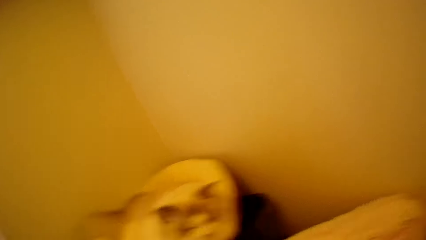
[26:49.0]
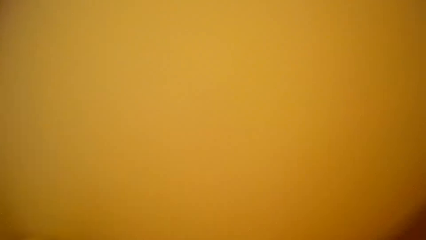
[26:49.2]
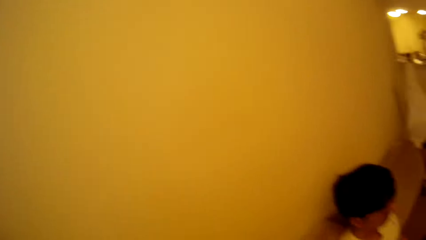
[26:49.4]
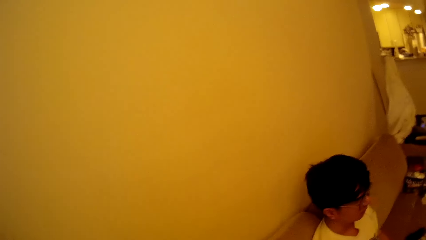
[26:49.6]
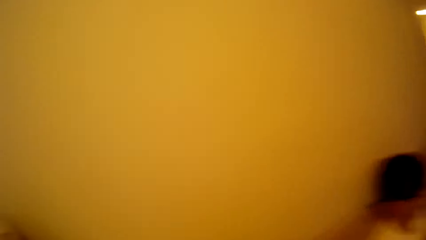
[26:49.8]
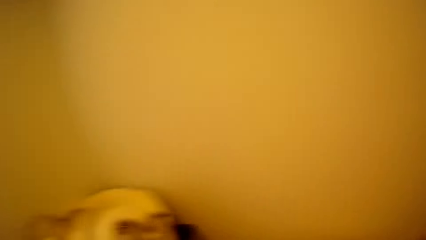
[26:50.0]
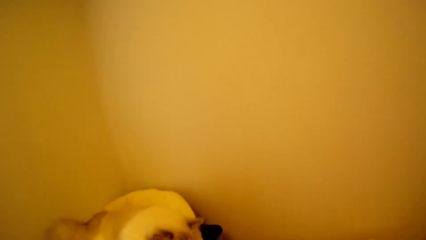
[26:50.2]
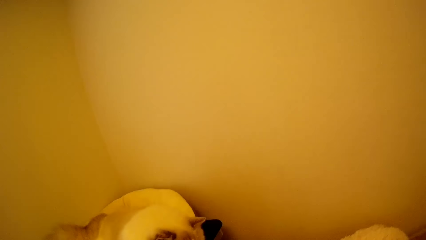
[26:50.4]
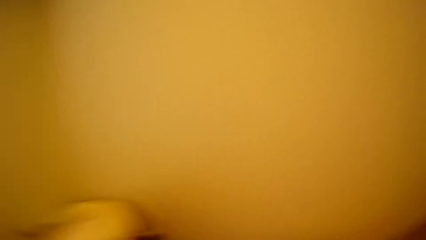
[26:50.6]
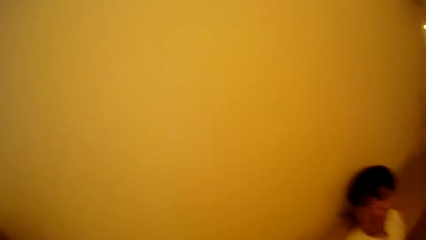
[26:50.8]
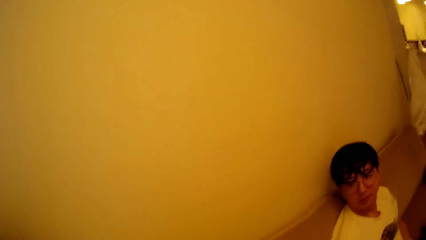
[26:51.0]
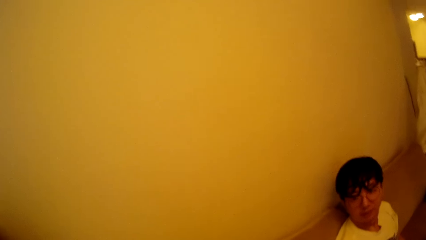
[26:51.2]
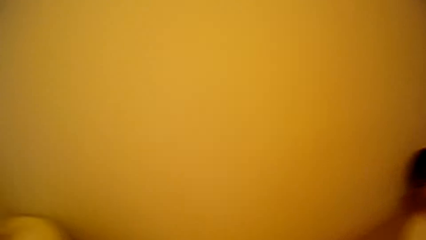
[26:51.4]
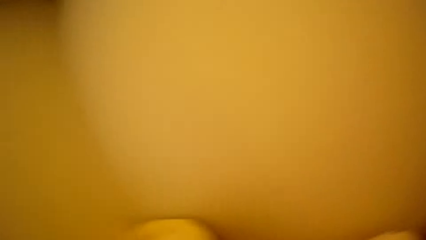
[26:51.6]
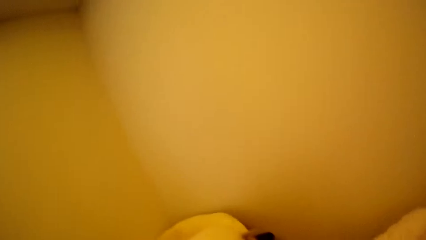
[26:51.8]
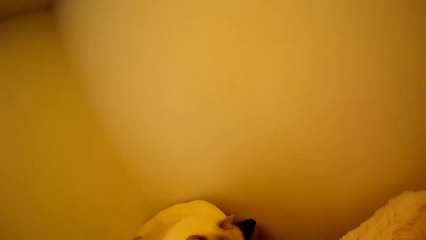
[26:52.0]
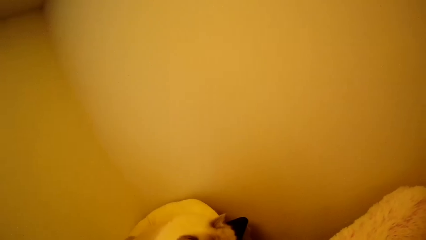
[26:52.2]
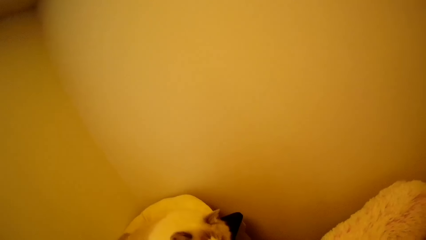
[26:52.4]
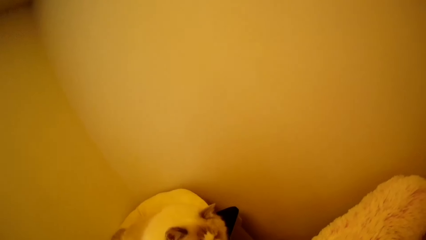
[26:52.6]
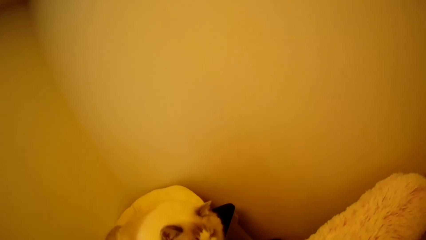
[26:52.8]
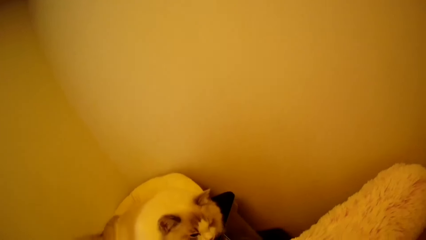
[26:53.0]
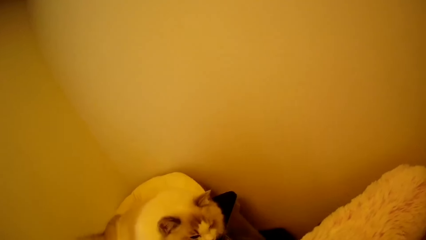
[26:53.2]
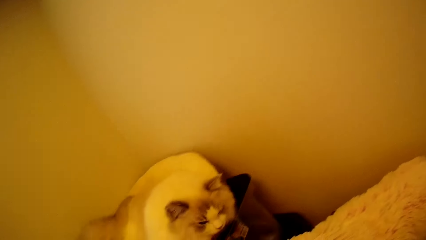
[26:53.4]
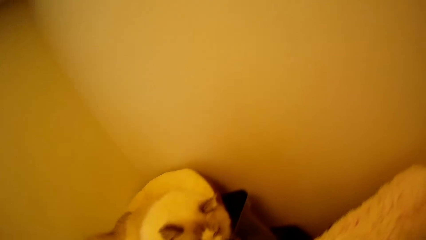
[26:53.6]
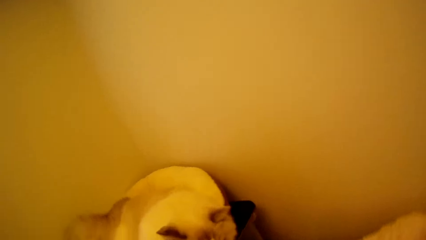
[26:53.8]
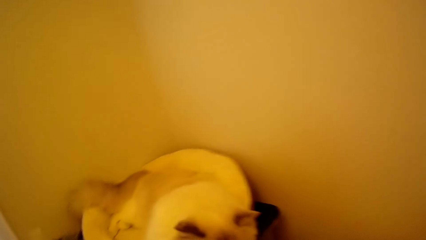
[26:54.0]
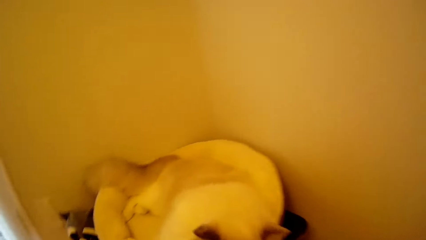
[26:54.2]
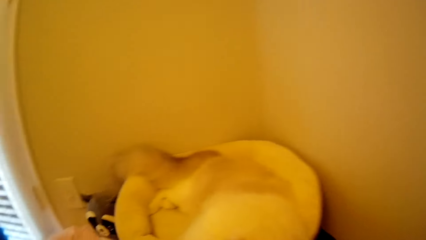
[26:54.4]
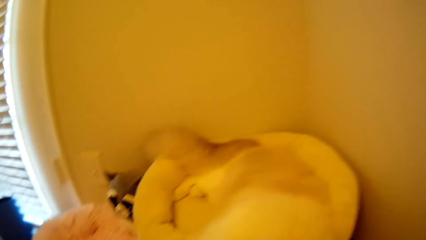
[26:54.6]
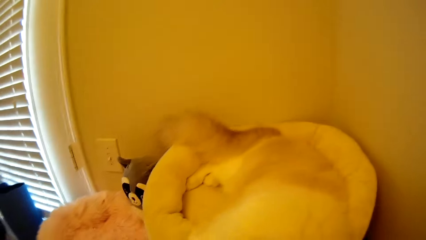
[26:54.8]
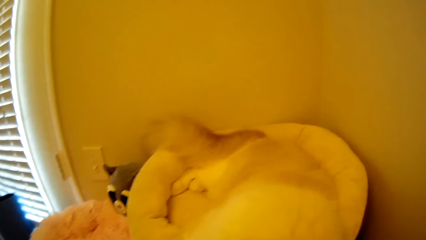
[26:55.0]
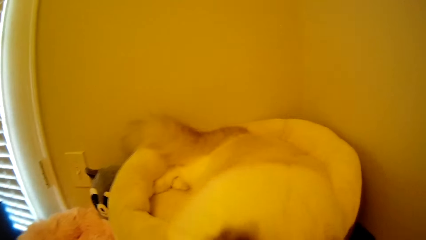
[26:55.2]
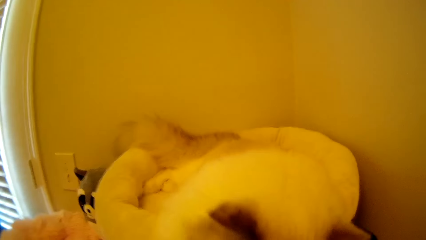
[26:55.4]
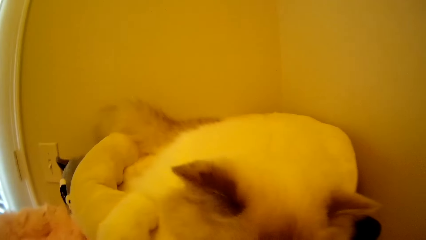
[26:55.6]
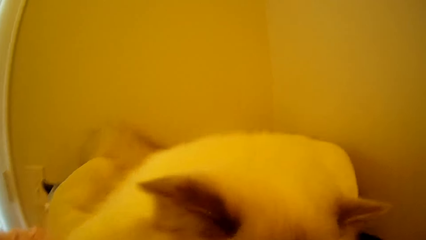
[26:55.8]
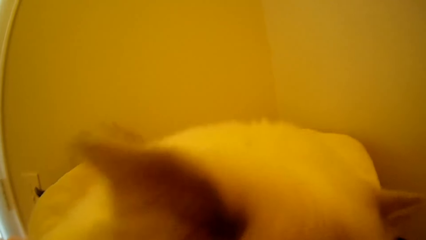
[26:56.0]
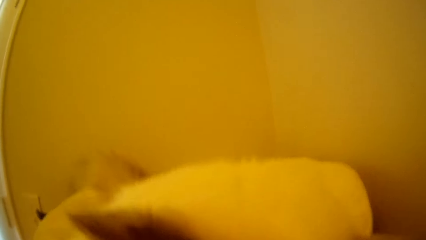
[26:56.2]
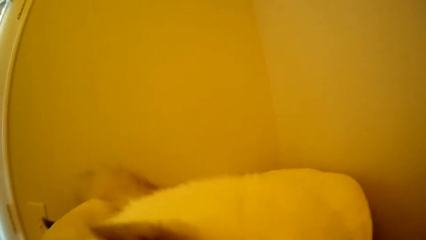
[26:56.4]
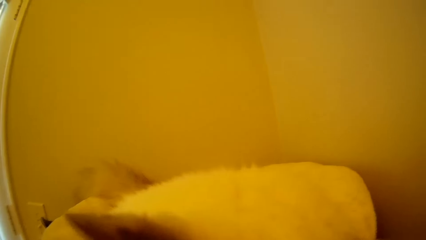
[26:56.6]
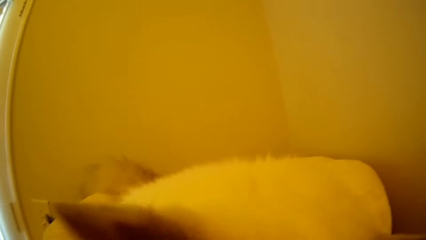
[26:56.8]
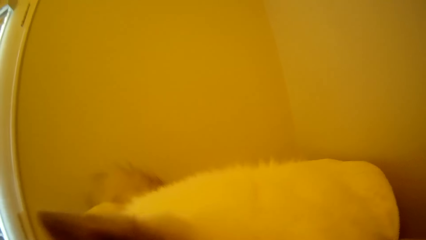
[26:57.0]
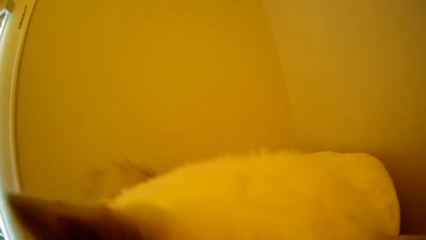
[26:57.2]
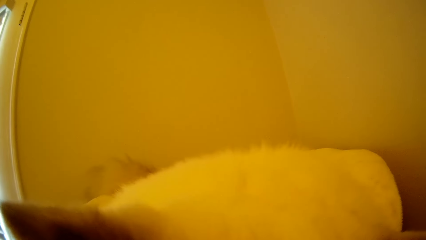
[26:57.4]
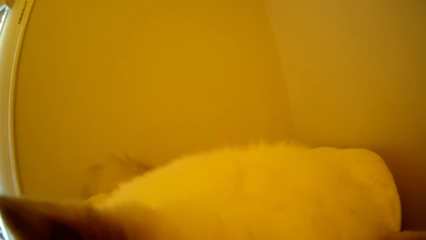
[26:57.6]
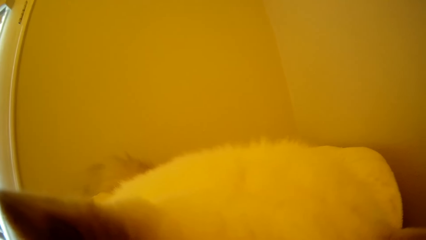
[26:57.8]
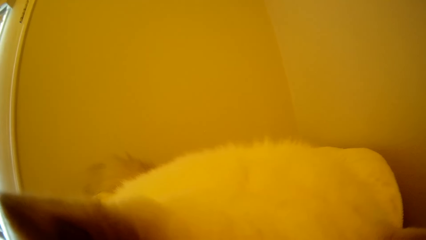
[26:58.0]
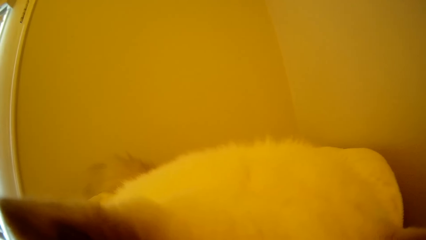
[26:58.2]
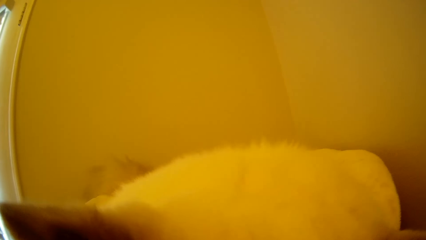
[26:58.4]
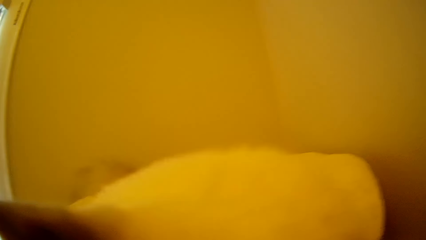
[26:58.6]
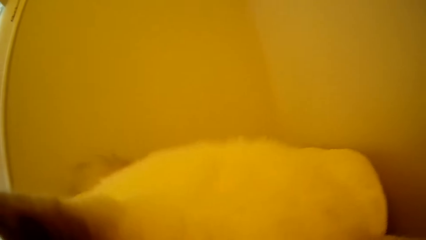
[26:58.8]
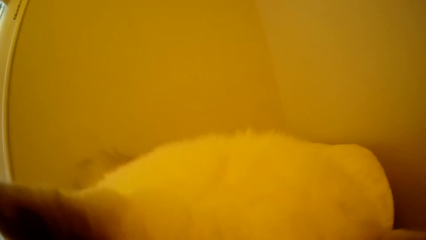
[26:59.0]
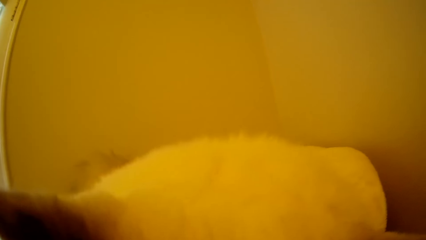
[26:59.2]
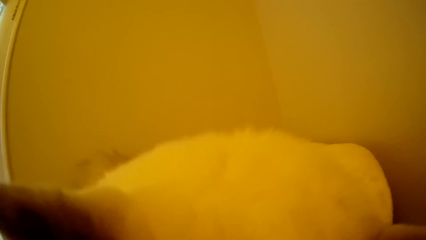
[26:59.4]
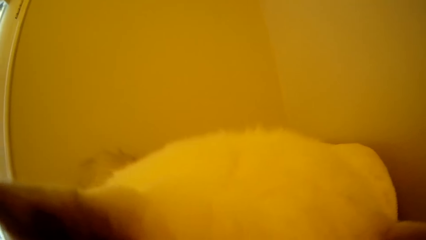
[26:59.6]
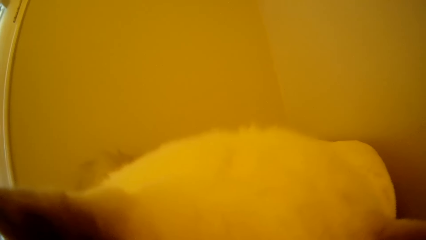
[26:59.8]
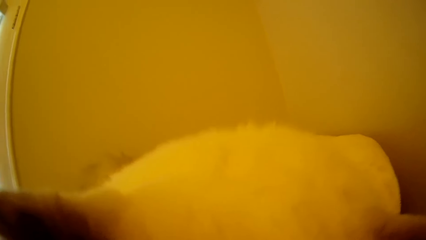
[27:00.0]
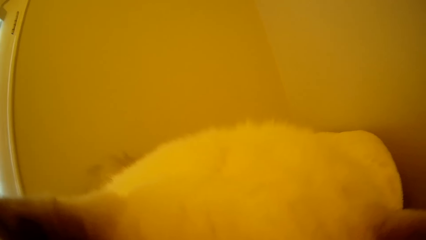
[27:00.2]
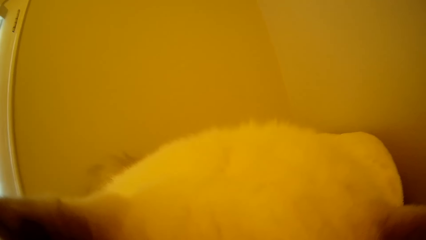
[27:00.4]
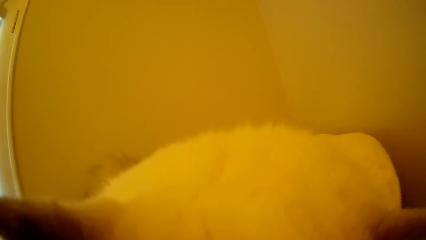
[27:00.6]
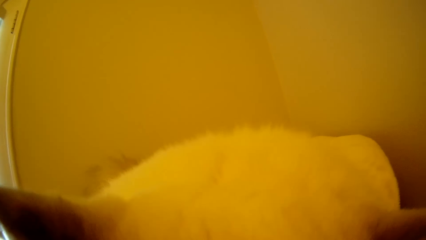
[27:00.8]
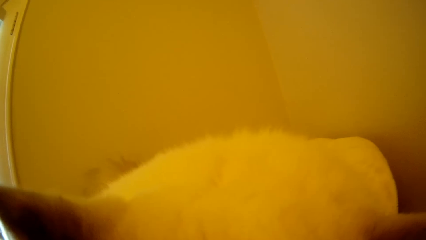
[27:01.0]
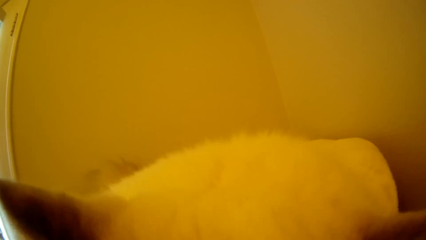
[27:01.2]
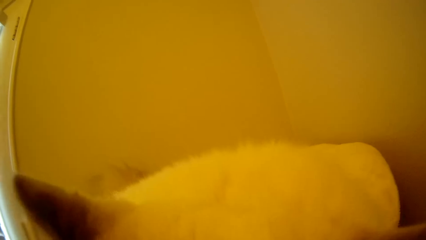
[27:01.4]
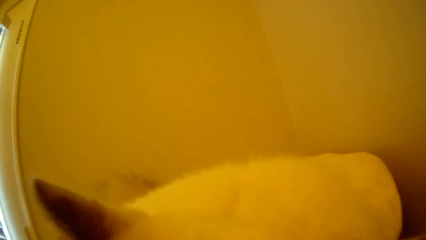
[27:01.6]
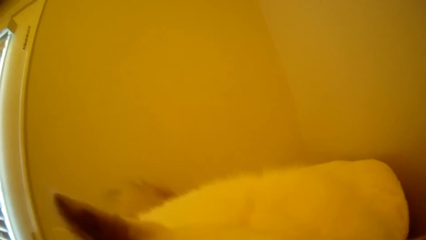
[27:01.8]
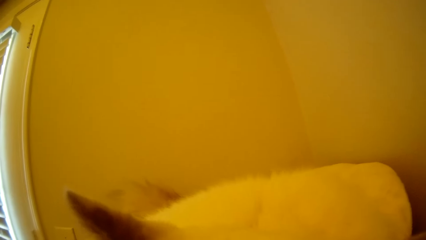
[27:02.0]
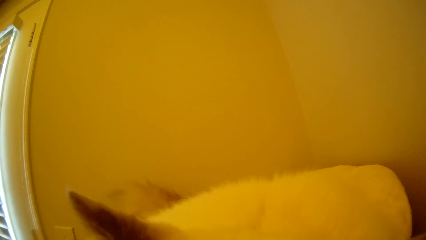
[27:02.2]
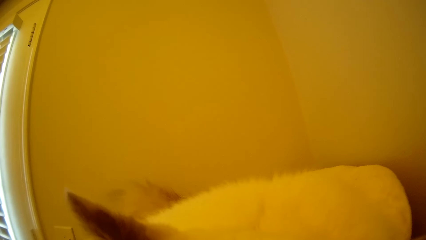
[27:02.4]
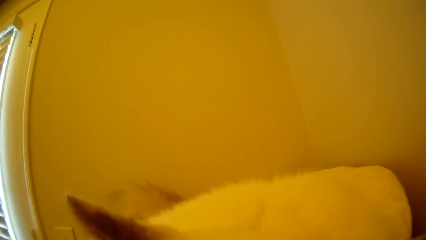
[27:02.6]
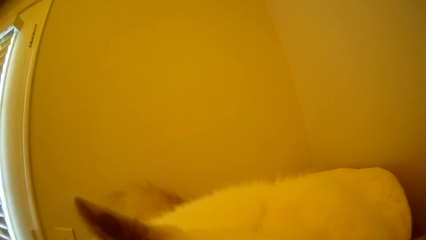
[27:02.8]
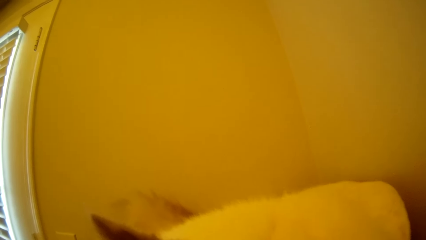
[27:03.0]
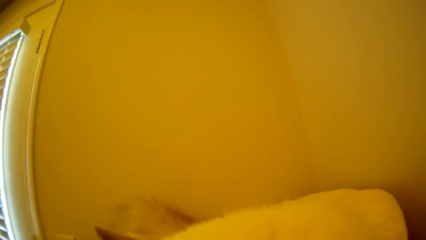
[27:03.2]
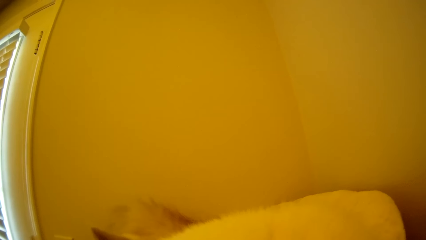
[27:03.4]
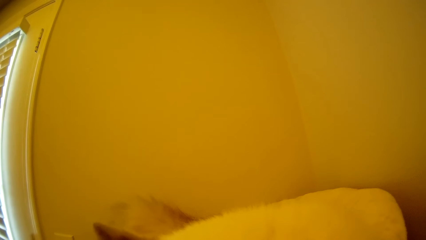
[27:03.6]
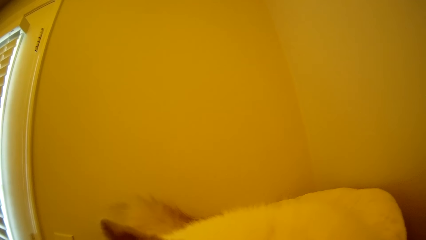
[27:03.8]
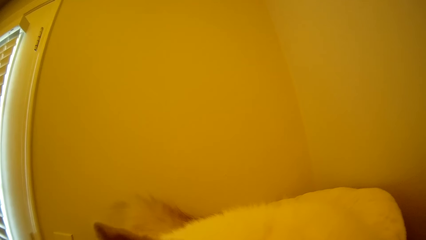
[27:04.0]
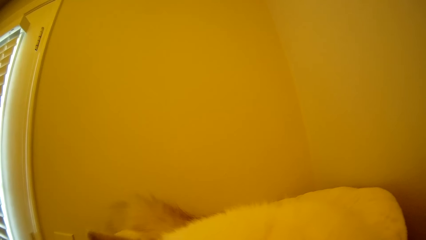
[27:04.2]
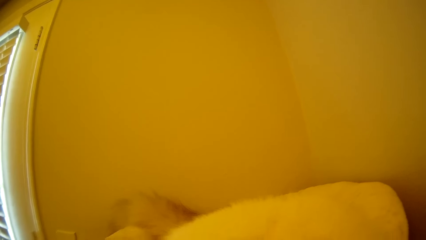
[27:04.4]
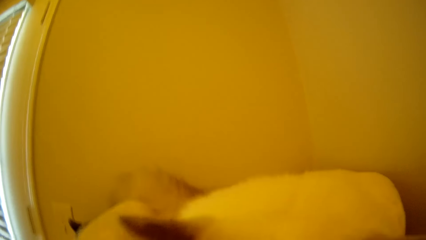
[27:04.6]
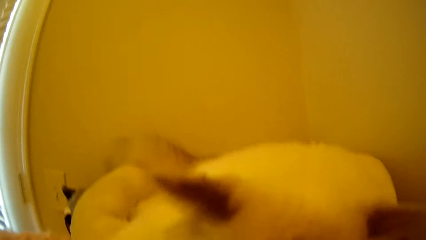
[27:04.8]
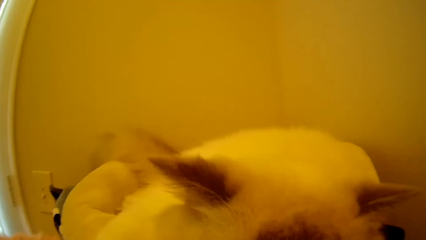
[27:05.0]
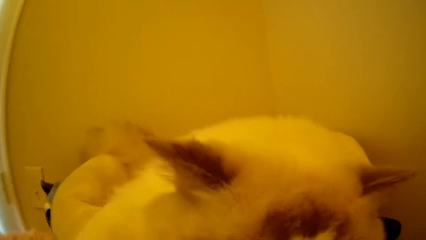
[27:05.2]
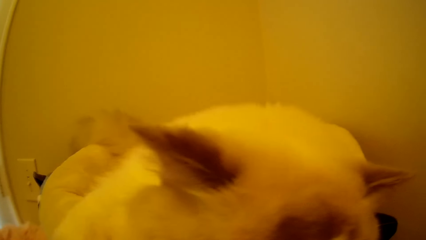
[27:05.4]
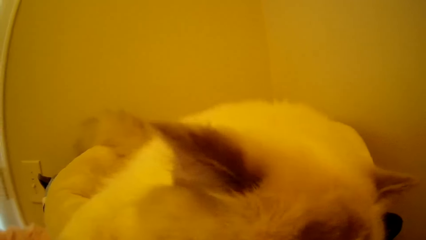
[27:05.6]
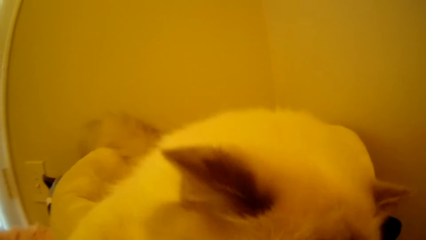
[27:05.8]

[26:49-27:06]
The camera wearer looks around in the house. They look towards the cat. They touch the cat.
